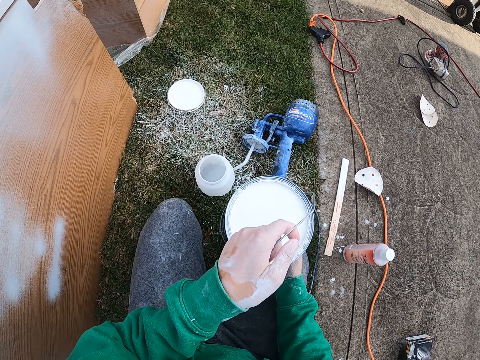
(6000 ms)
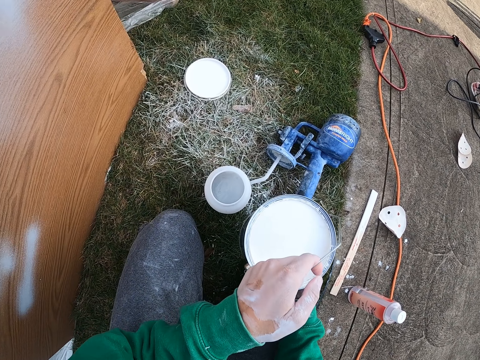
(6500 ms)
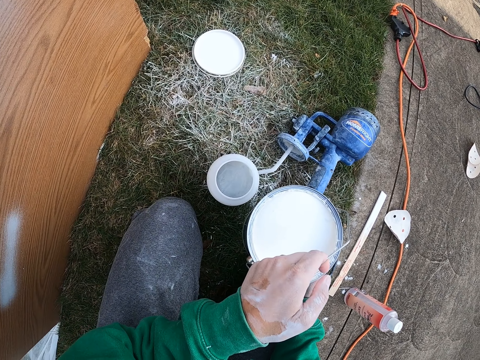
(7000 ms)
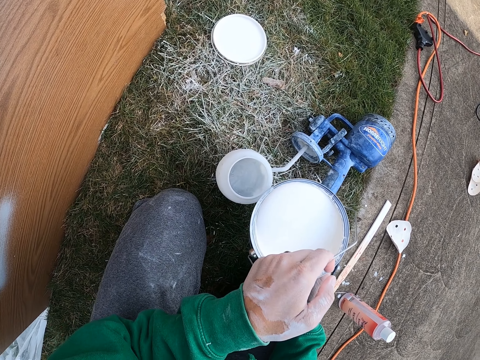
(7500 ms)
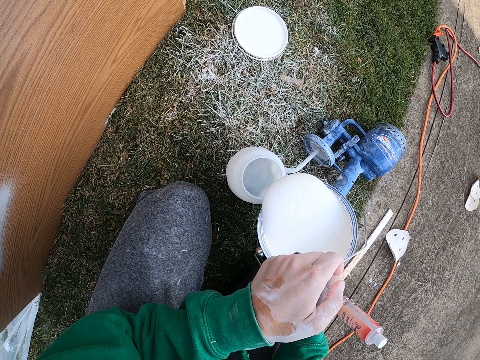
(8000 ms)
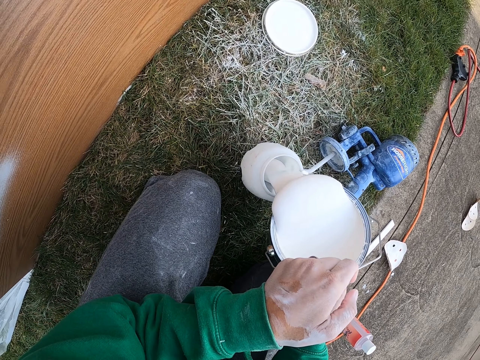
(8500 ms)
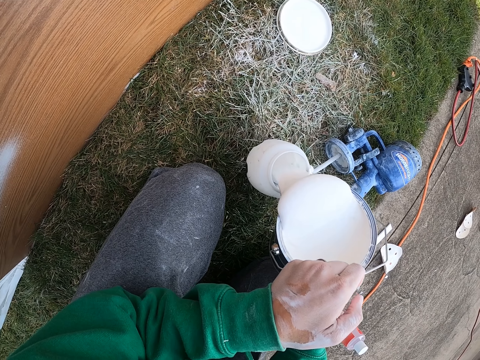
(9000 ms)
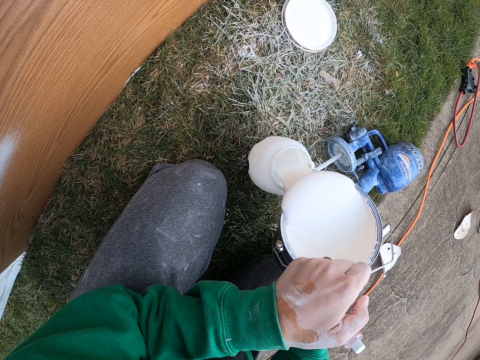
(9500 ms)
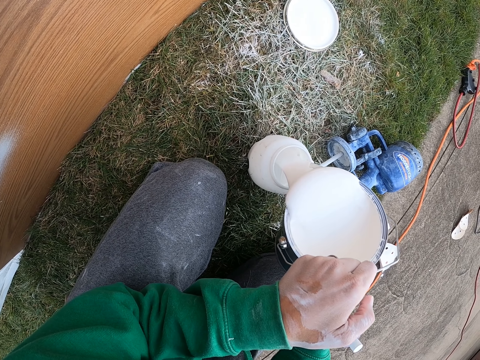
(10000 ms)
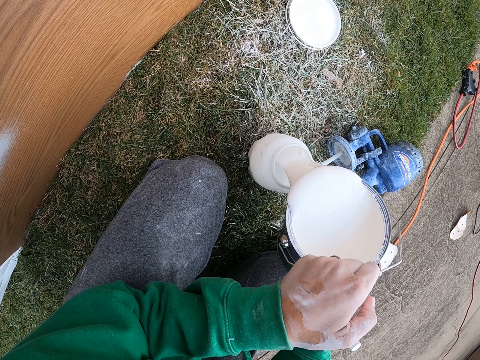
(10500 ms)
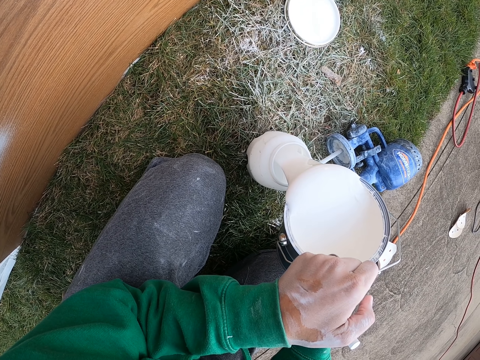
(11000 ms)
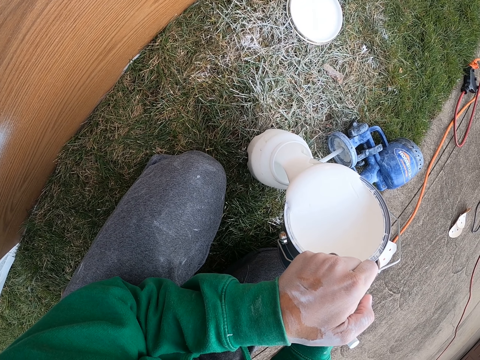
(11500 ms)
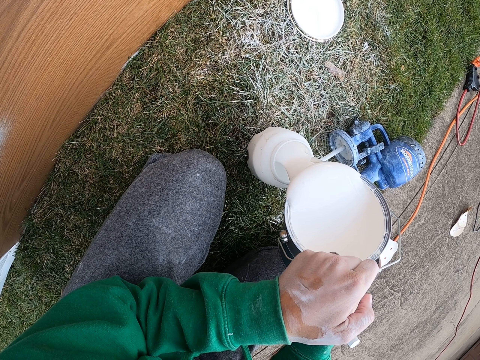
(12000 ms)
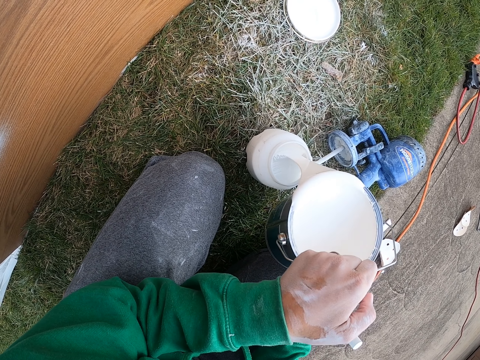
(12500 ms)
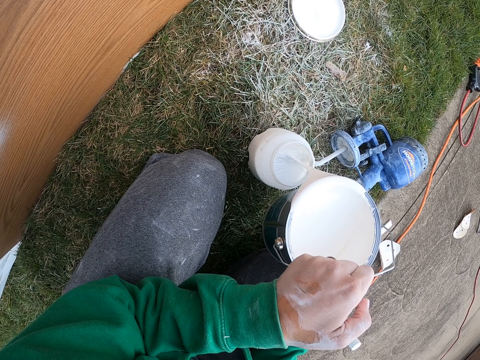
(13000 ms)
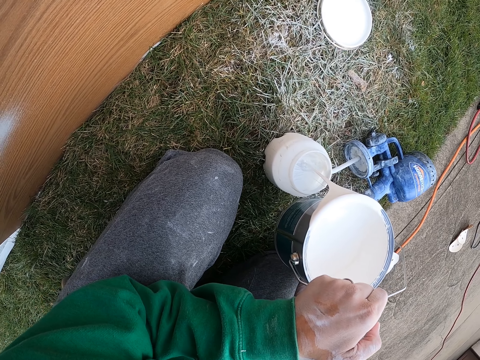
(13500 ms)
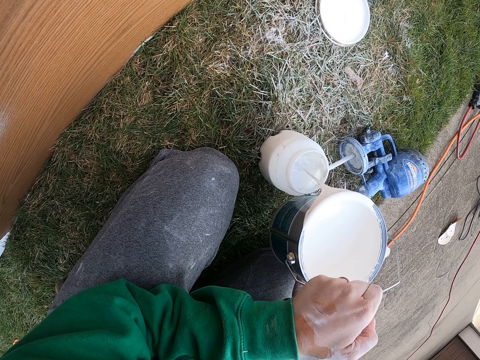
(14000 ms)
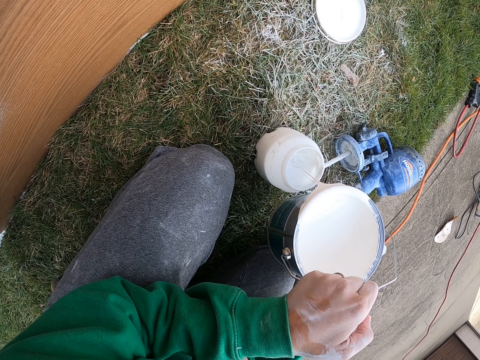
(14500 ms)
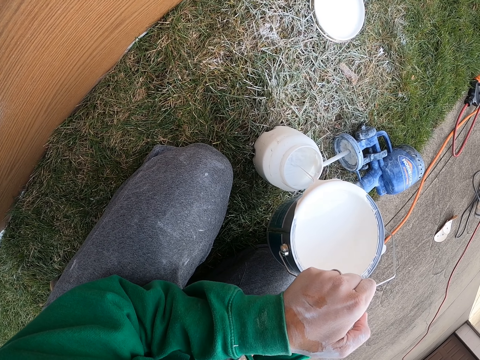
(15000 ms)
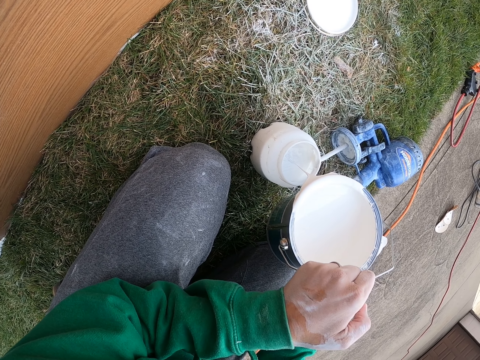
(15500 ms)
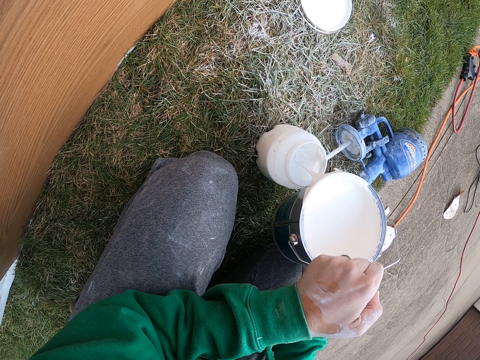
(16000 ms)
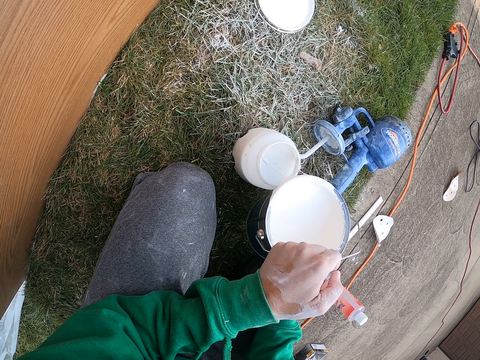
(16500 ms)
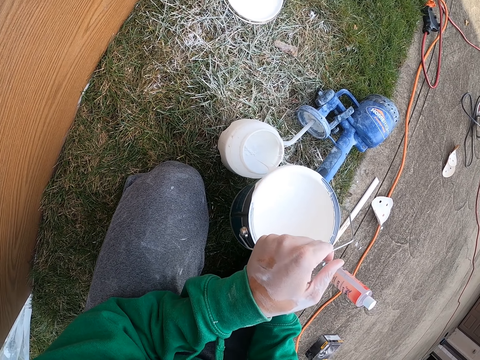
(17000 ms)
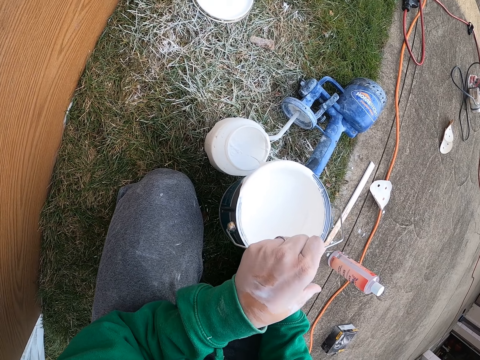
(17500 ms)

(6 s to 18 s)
The camera wearer pours paint into a bottle. They stop adding paint.

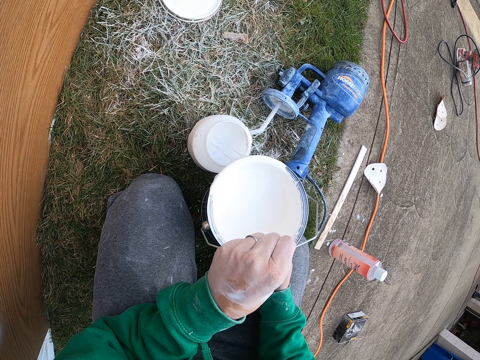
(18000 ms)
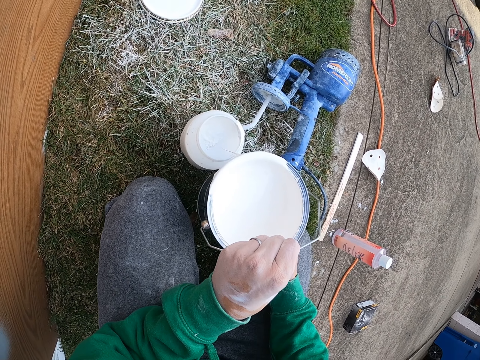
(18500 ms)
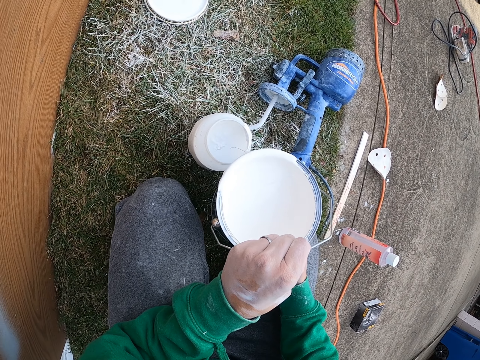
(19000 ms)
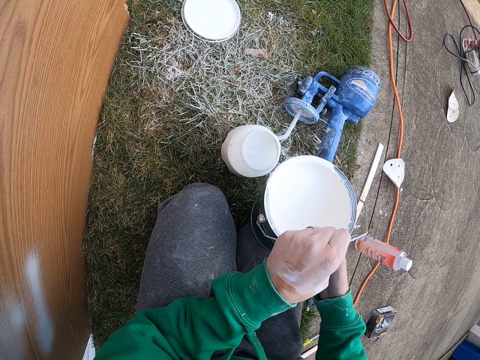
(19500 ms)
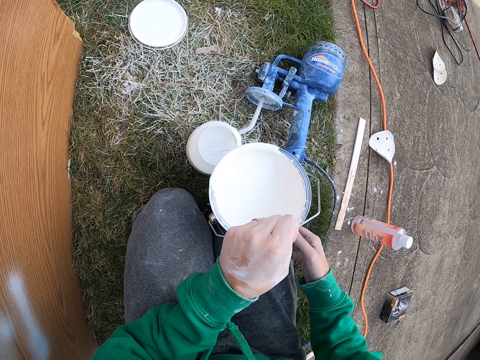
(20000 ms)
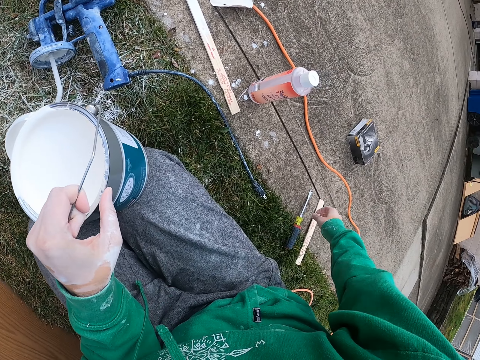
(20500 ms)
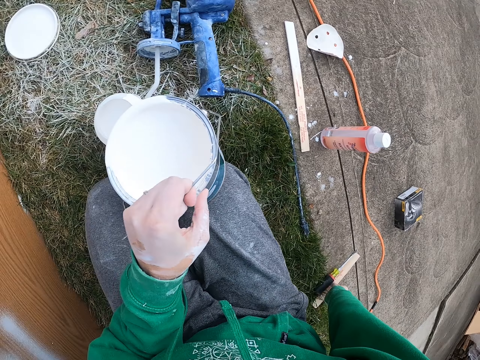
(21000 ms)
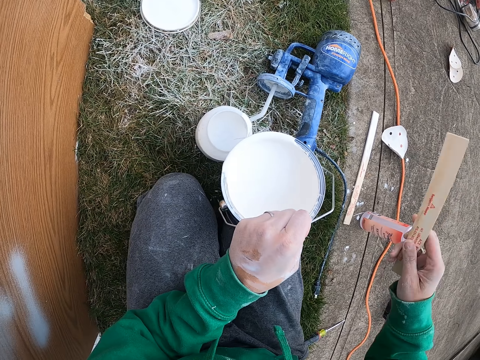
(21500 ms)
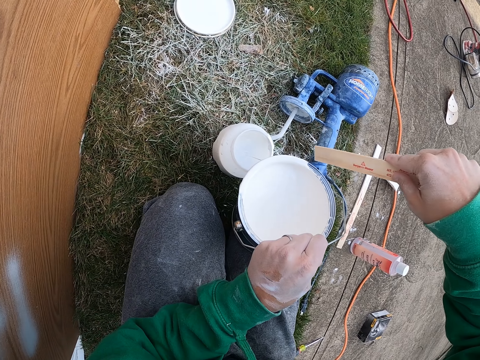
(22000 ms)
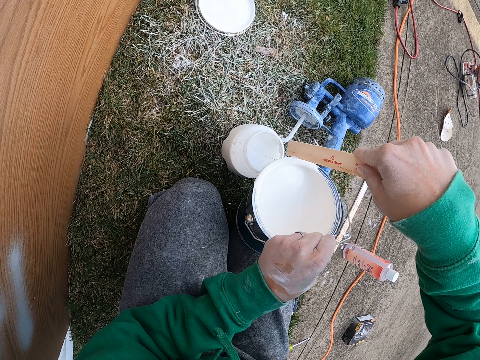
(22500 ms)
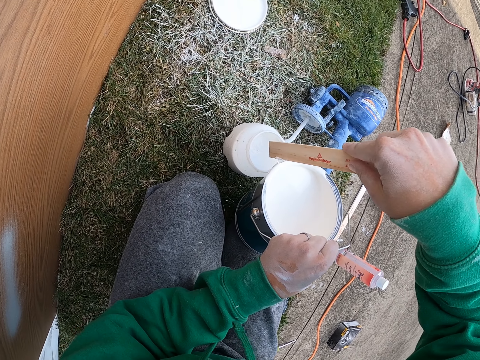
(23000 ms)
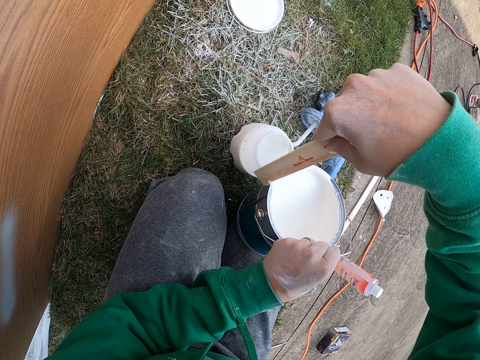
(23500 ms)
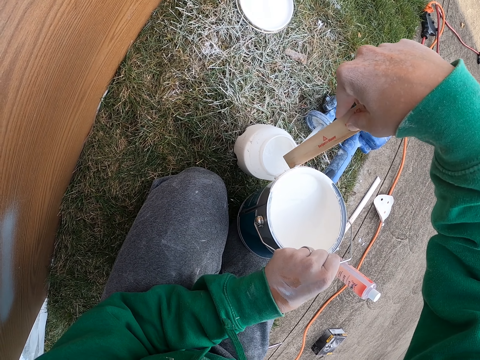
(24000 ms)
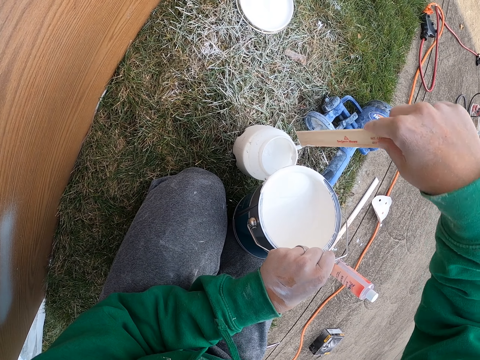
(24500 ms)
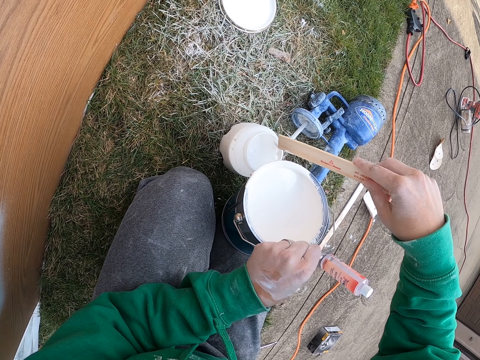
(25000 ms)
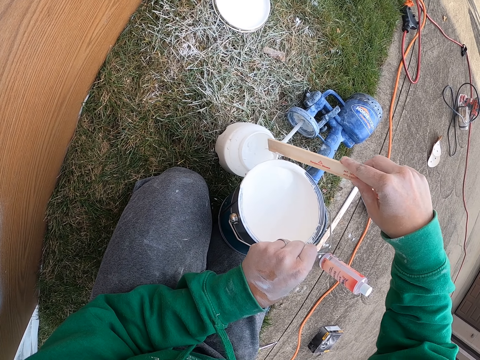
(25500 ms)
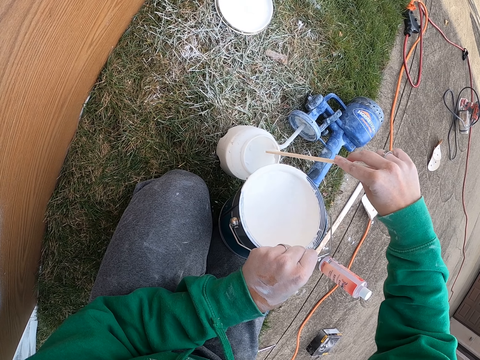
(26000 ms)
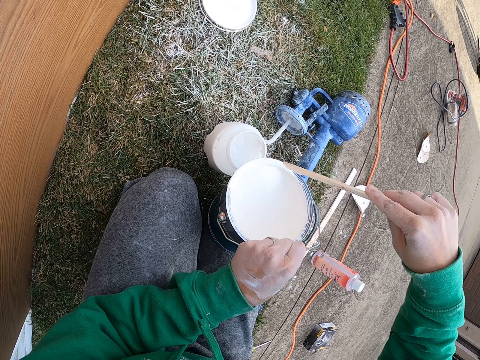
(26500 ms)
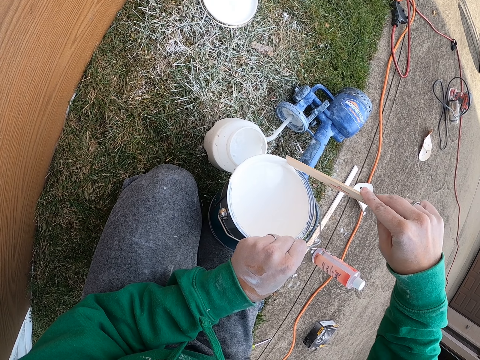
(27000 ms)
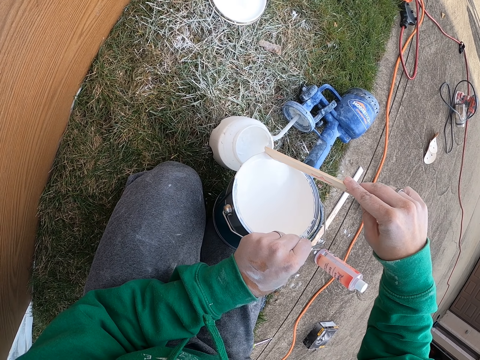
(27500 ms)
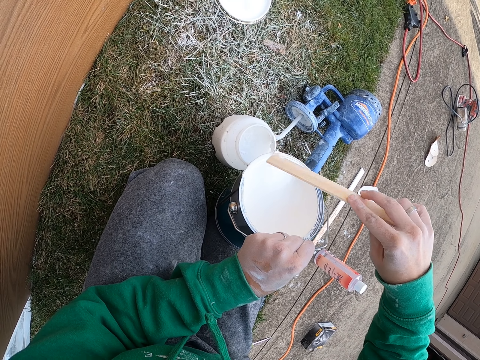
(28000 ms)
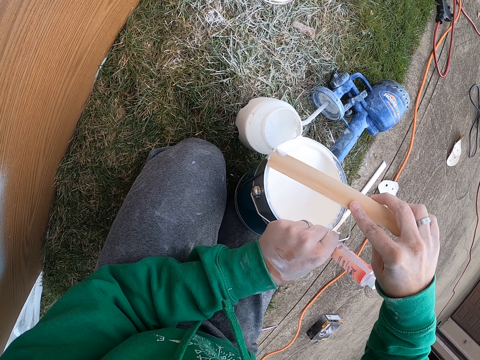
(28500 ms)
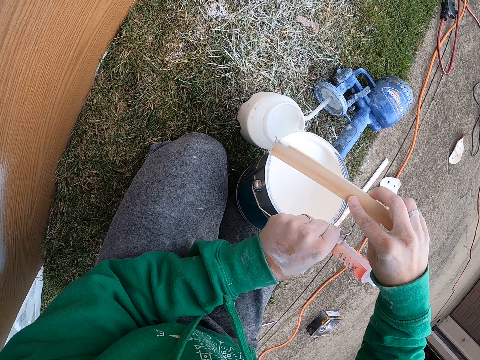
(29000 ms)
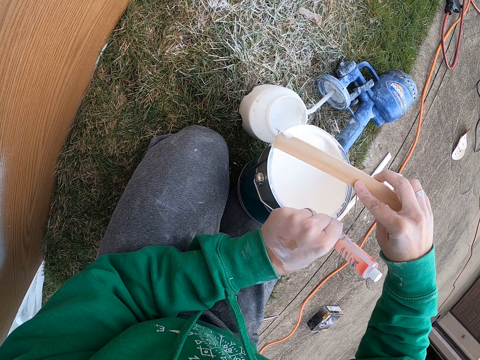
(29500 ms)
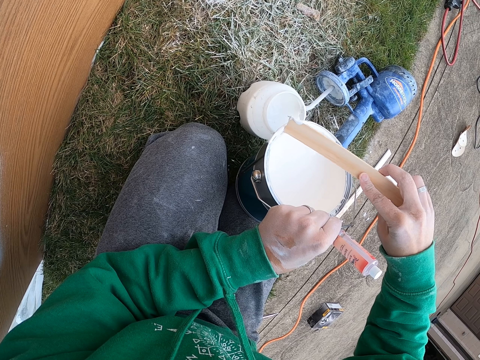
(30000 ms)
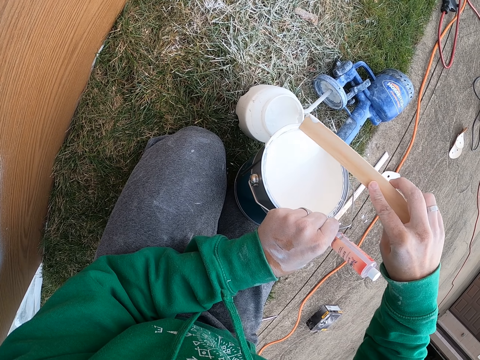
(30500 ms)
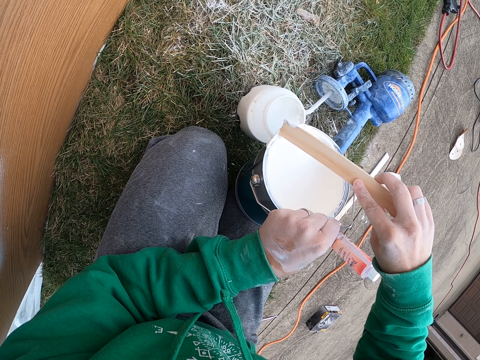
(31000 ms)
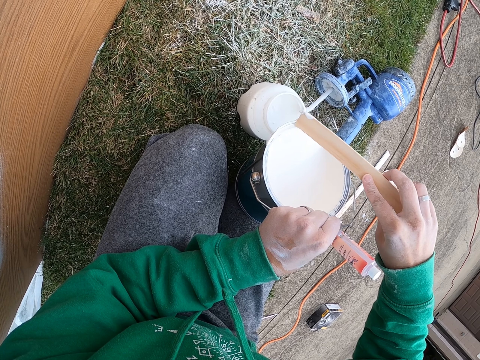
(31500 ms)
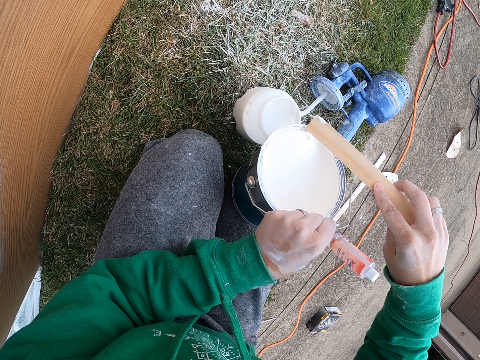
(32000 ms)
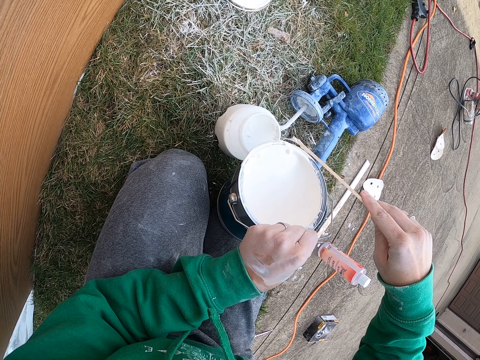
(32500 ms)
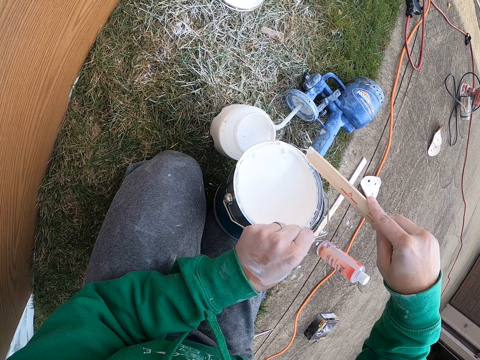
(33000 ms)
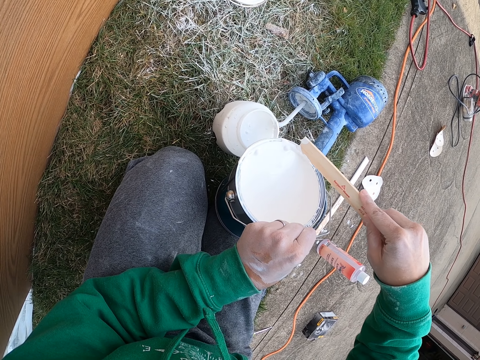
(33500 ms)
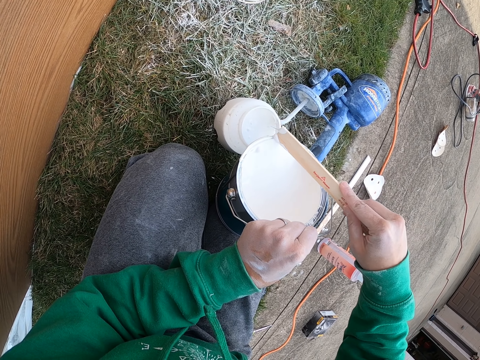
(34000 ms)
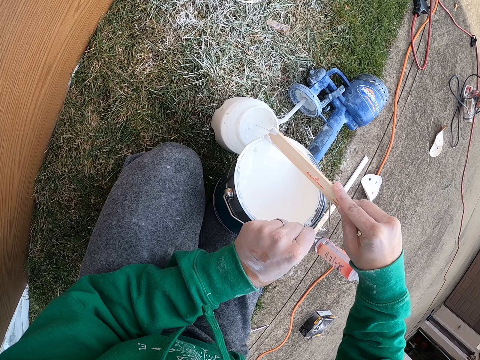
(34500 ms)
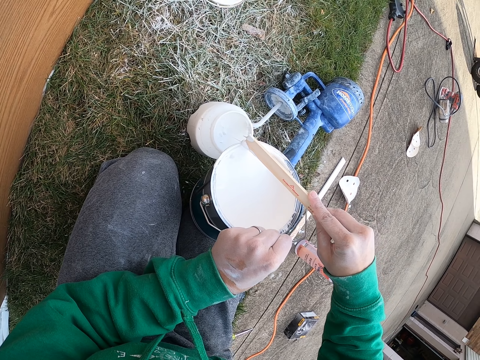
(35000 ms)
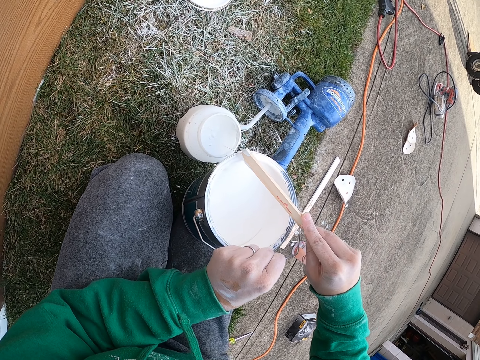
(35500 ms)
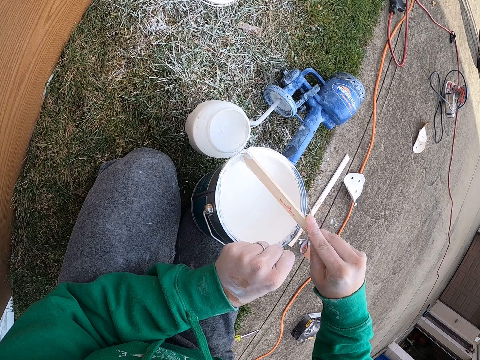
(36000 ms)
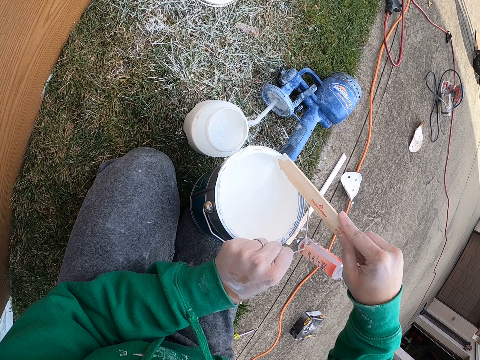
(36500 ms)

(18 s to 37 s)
The camera wearer moves their leg. They grab a piece of wood. They scrape paint off the can with the piece of wood.
